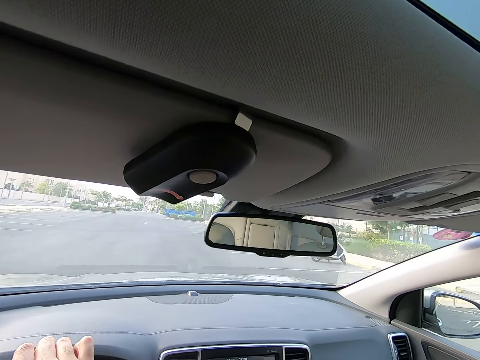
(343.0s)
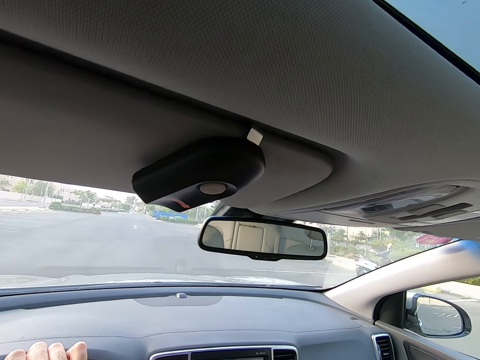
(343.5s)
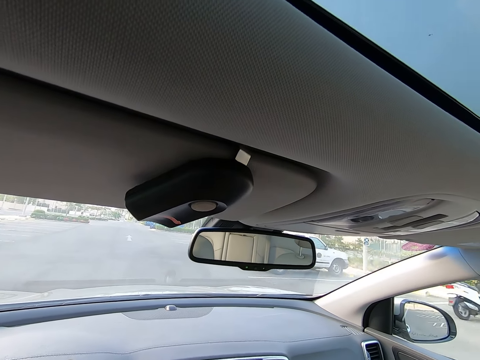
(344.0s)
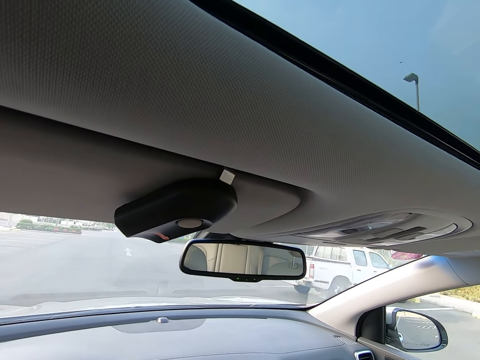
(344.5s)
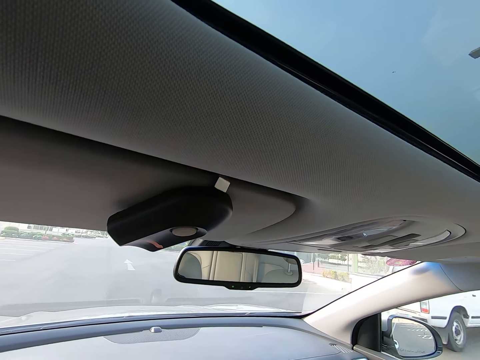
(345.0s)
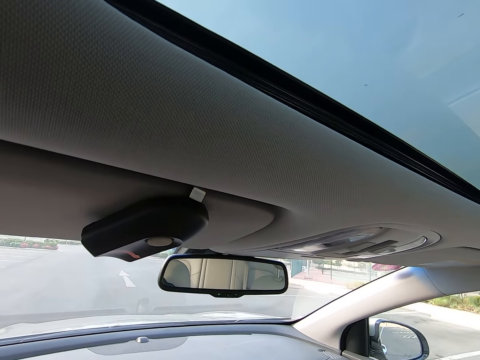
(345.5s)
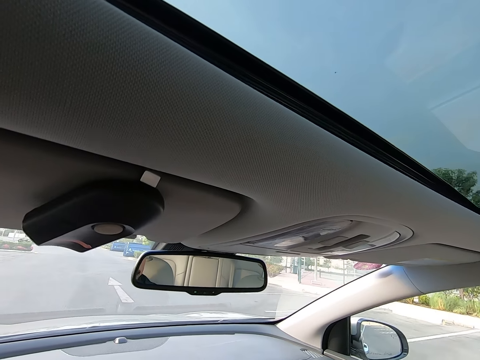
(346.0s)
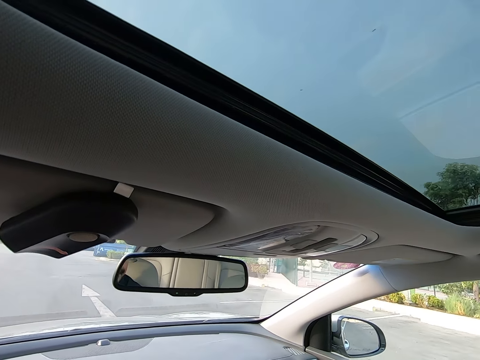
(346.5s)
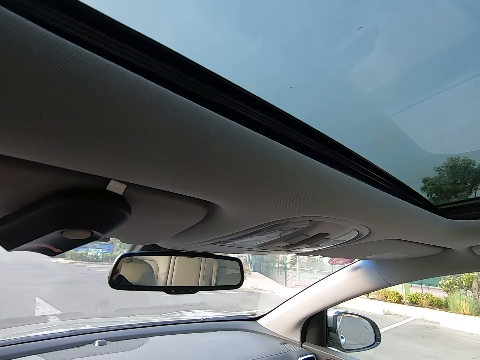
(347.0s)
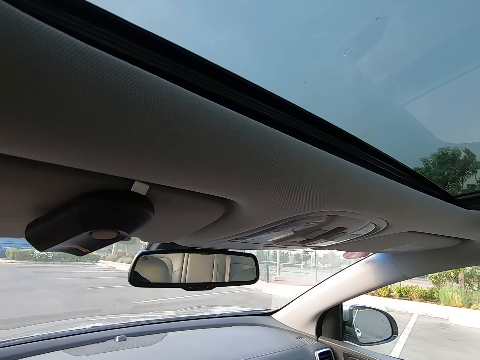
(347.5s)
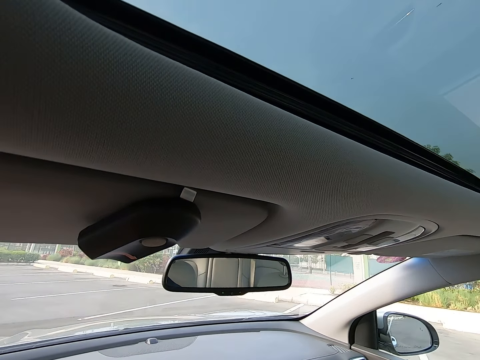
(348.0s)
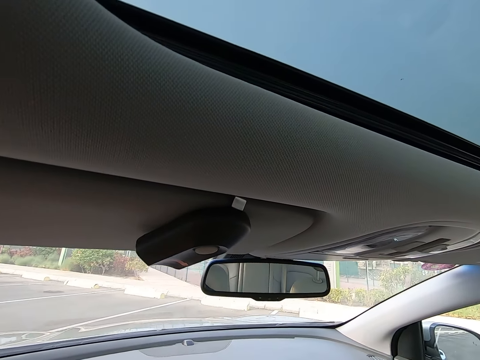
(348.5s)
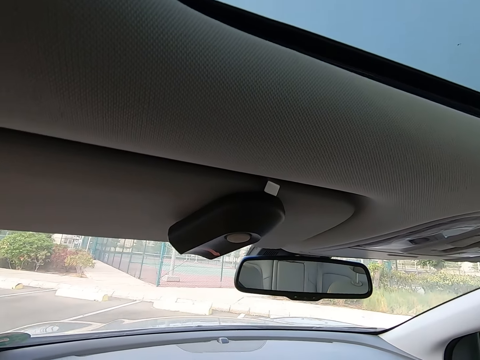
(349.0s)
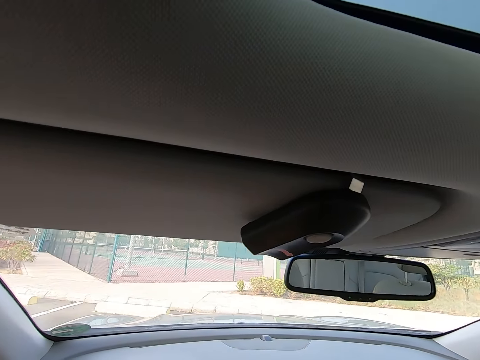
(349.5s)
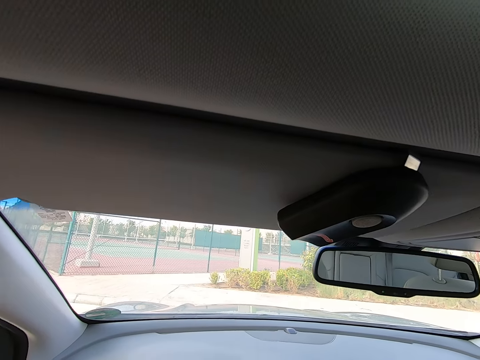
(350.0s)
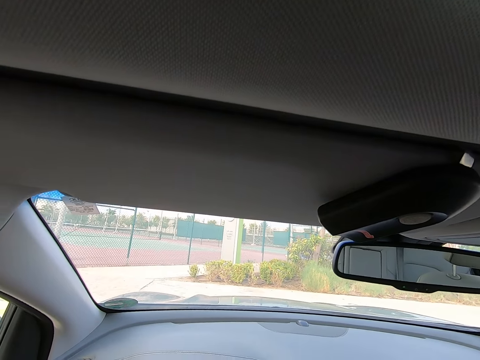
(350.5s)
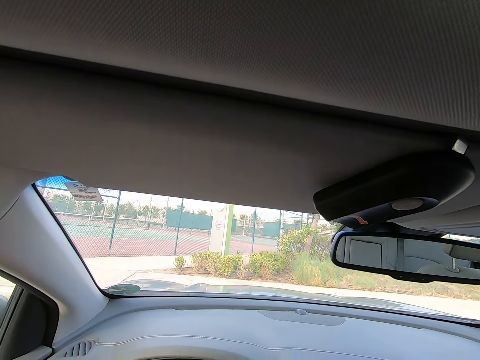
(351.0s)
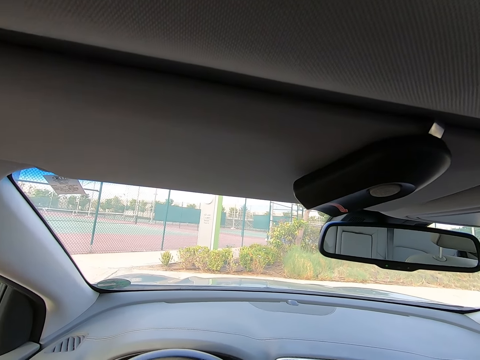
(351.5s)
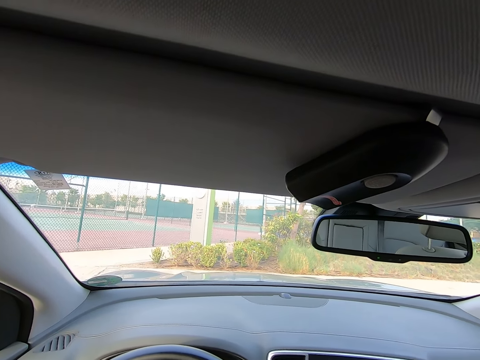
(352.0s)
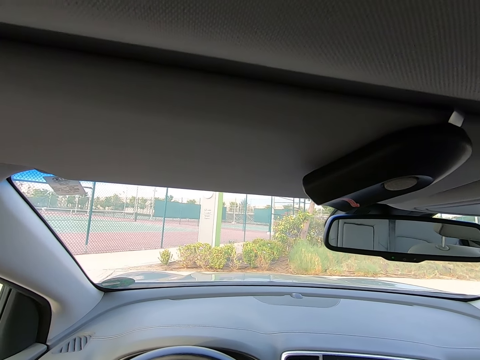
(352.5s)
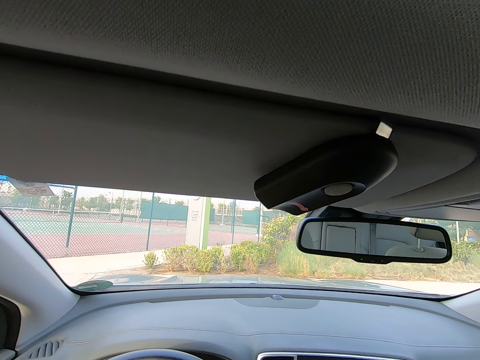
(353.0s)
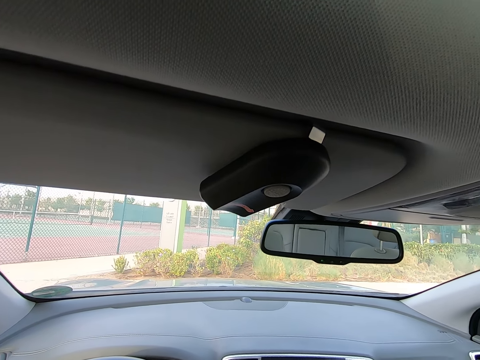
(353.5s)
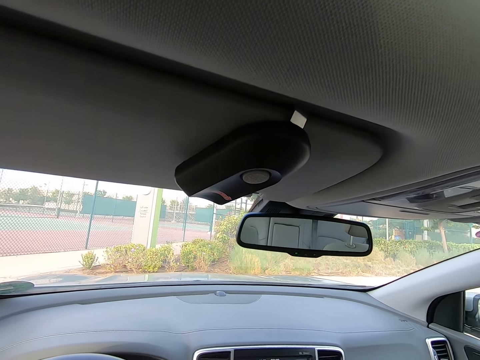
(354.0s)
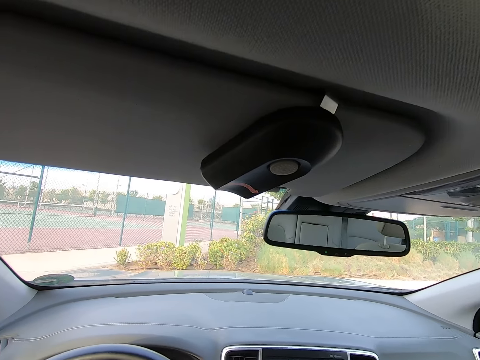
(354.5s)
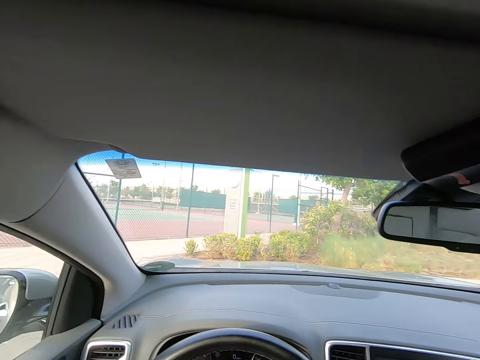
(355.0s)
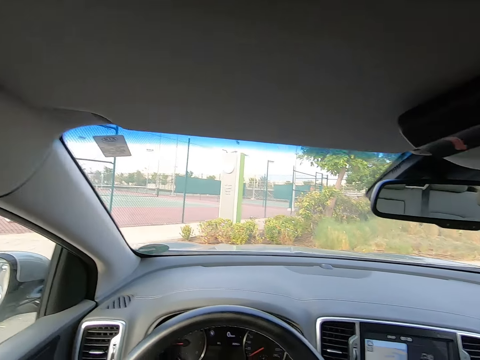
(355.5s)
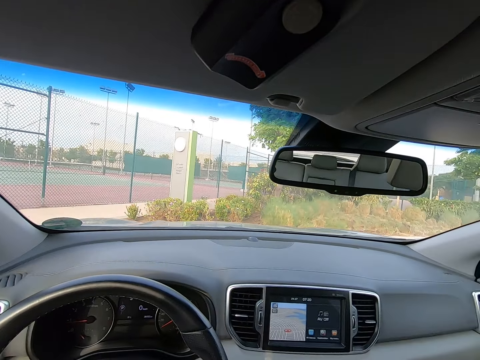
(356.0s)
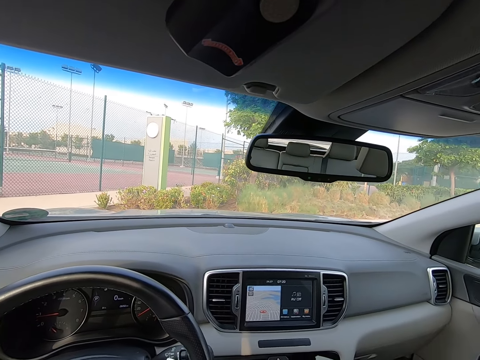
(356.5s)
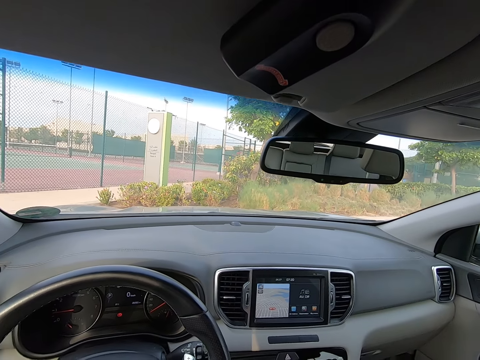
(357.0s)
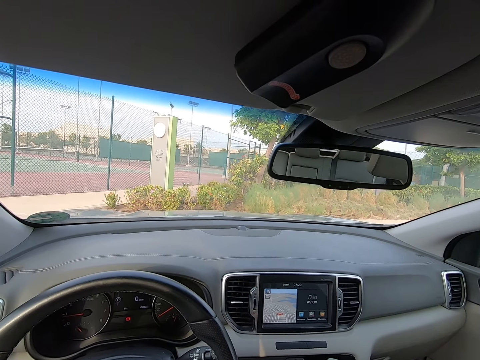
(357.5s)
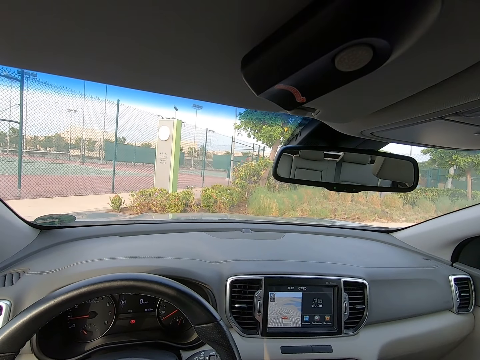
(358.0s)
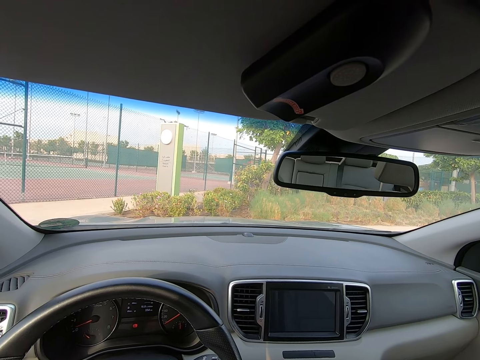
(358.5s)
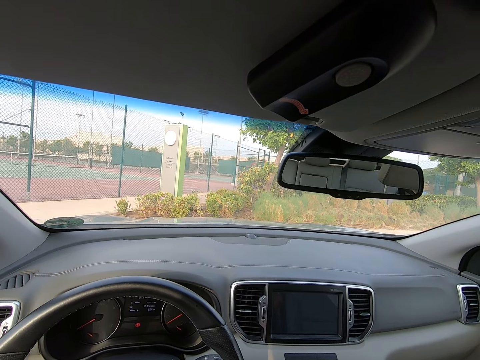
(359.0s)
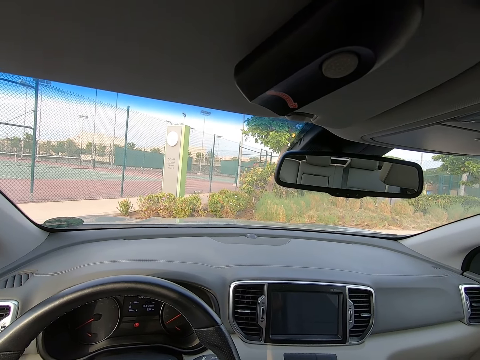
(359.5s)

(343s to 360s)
The camera wearer drives into the parking space to the right. They stop the car. They park the car. They look around the car or field.

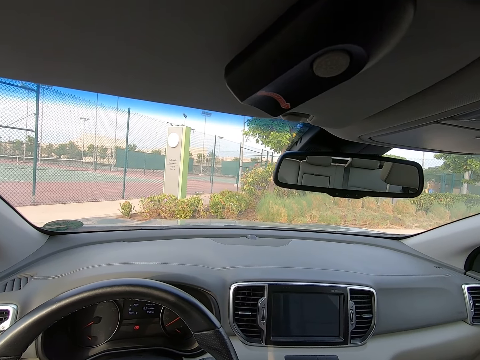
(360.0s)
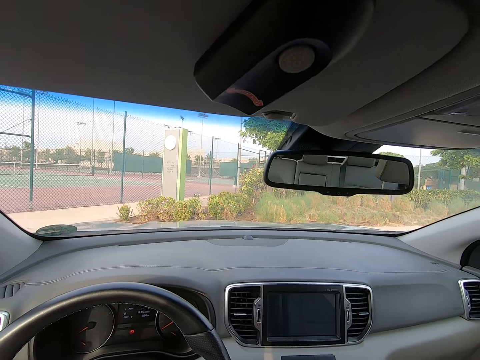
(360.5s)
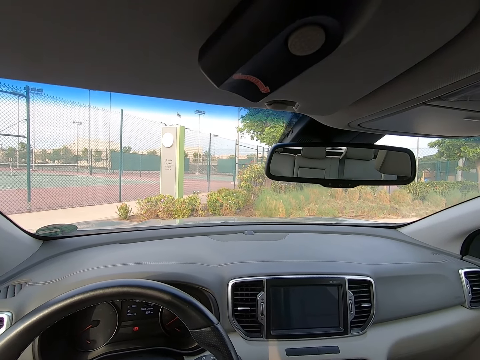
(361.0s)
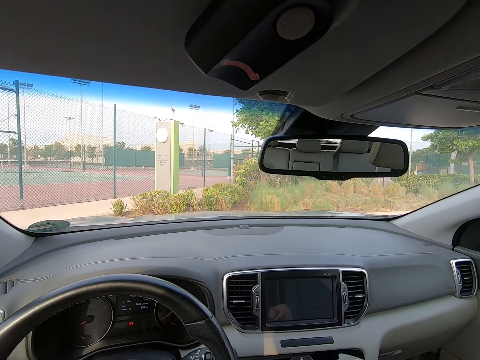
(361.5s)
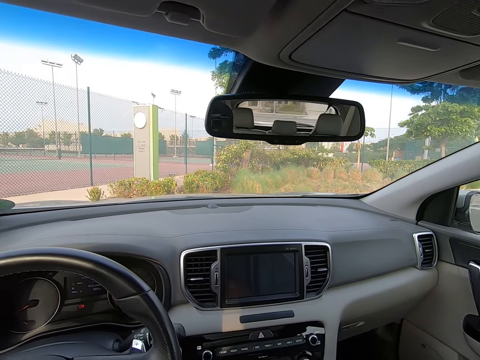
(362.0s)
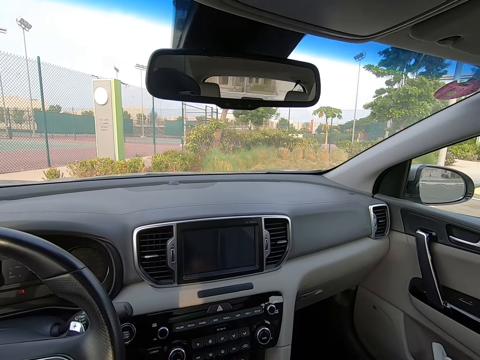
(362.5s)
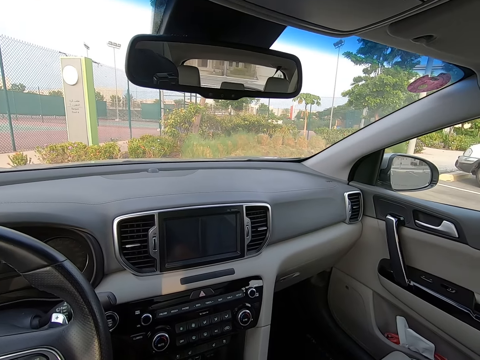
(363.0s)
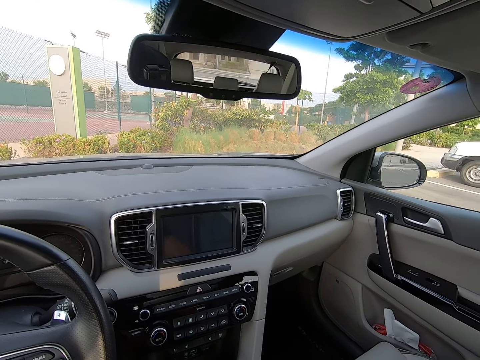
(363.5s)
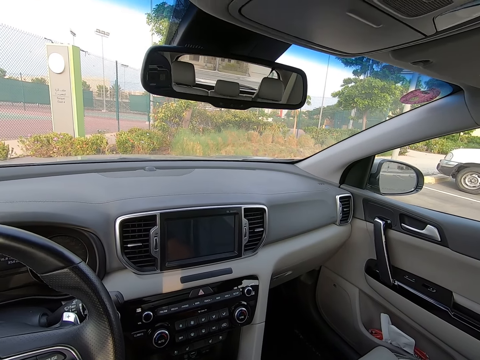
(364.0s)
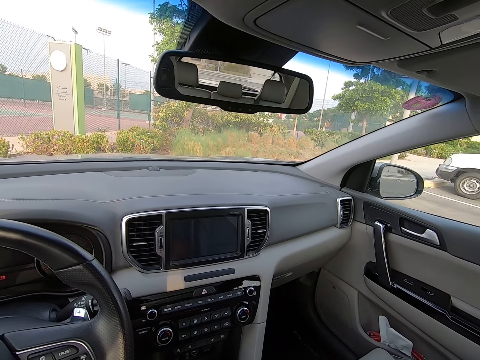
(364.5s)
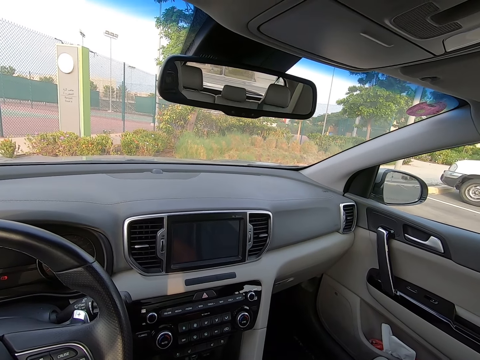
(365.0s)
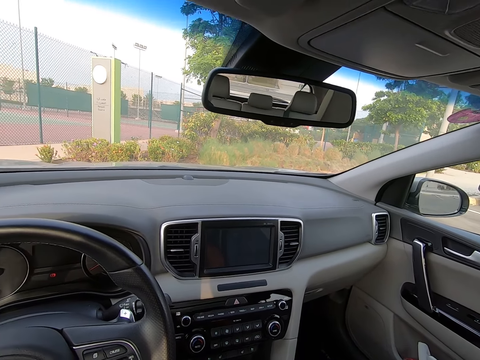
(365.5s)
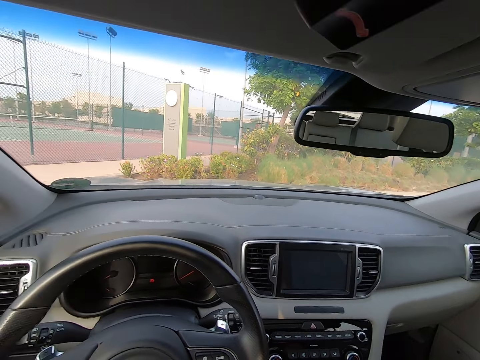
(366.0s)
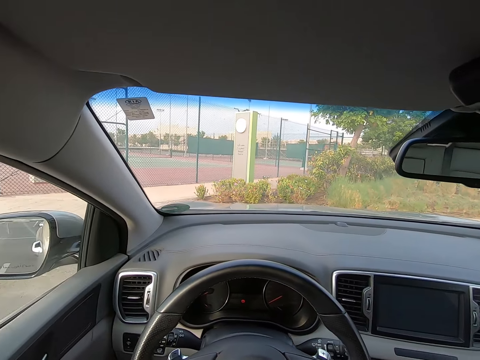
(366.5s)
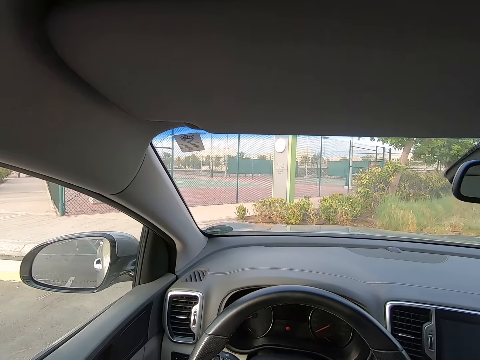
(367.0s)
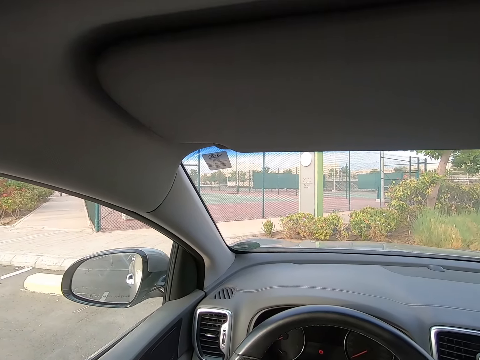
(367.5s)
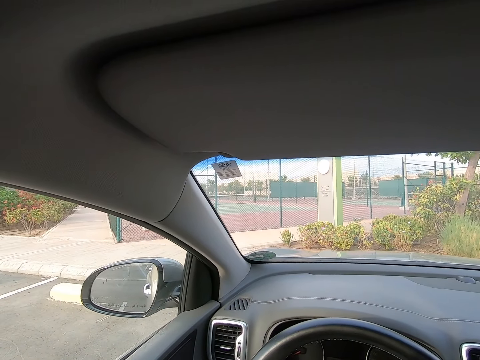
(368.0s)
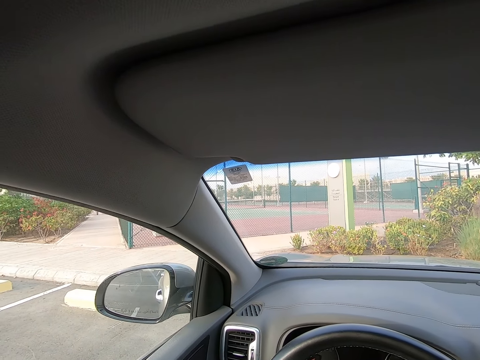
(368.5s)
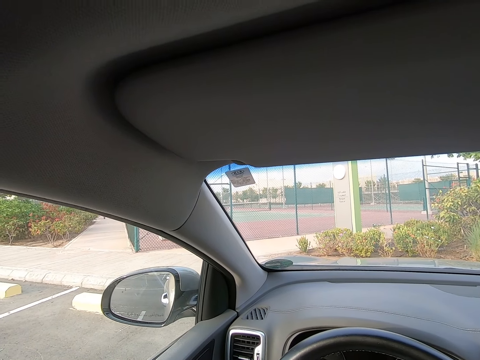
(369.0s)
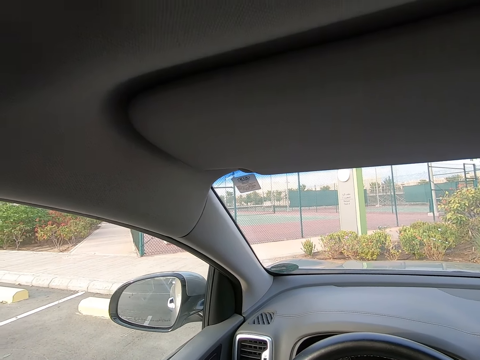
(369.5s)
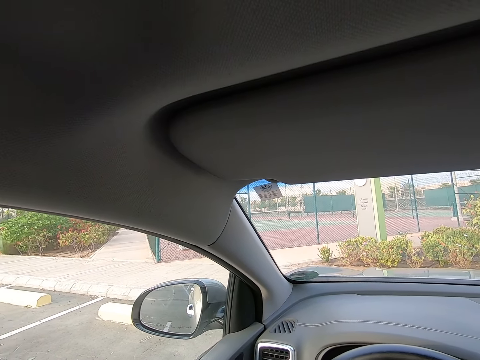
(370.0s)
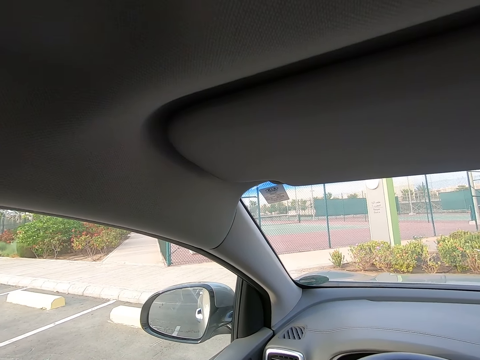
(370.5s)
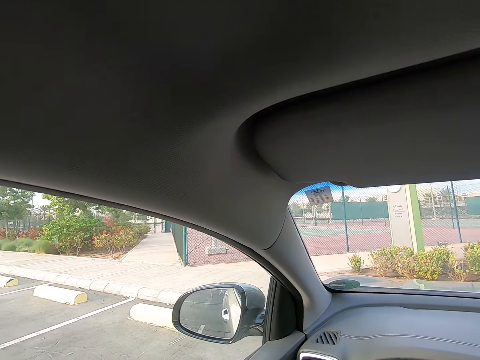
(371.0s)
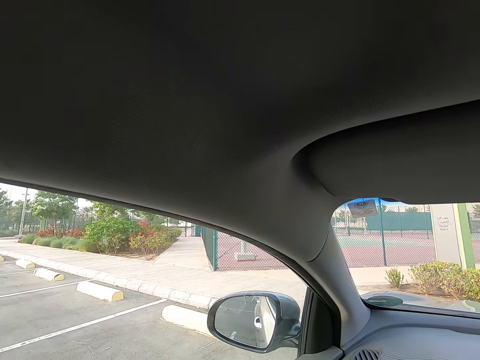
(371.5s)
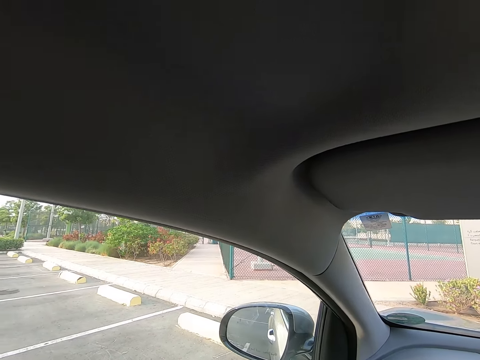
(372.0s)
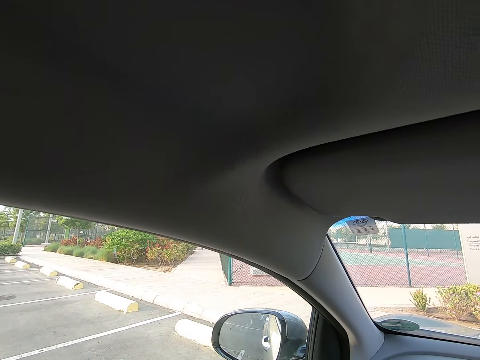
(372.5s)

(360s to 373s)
The camera wearer turns to the right. They turn to the left. They look at the pathway.
